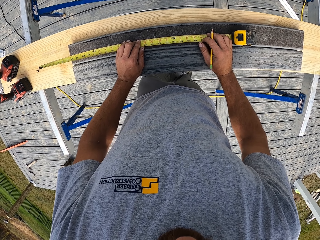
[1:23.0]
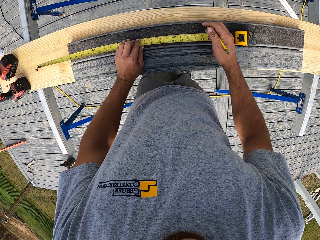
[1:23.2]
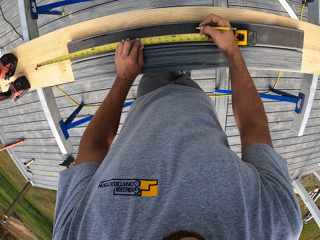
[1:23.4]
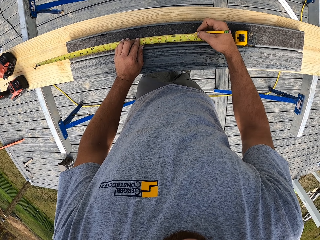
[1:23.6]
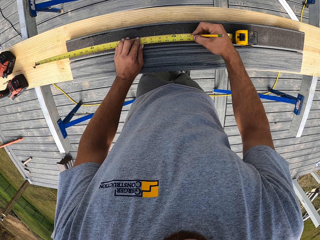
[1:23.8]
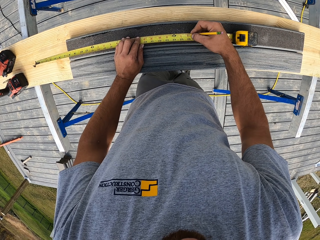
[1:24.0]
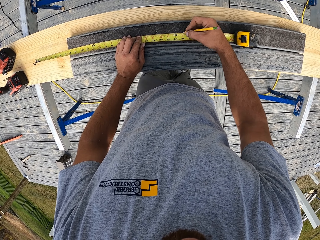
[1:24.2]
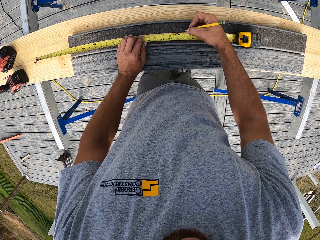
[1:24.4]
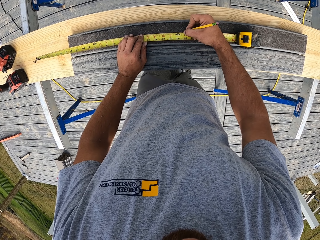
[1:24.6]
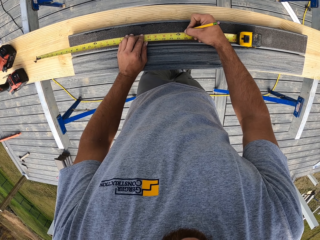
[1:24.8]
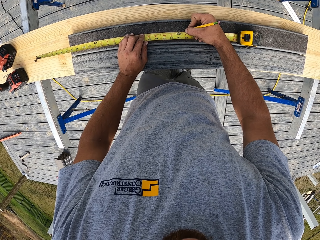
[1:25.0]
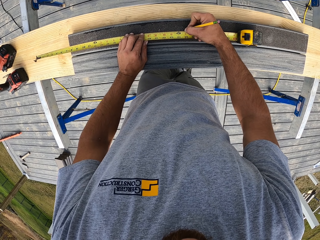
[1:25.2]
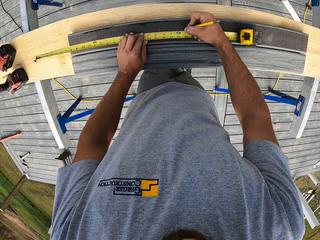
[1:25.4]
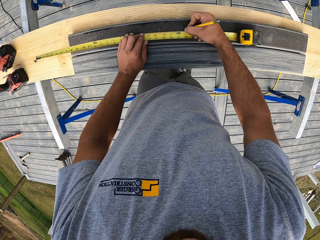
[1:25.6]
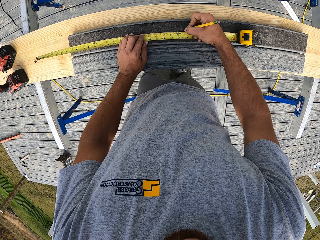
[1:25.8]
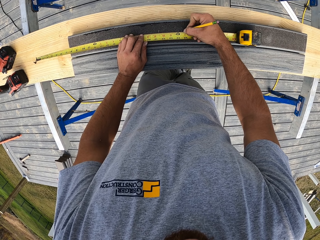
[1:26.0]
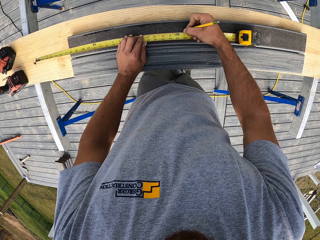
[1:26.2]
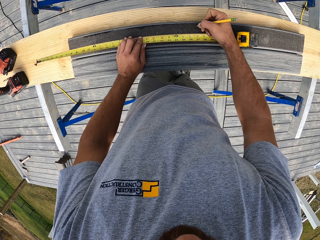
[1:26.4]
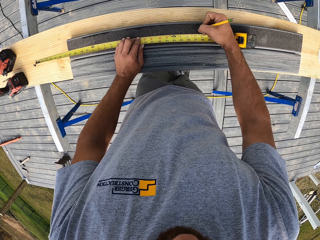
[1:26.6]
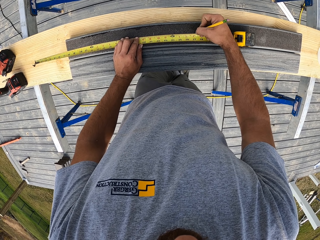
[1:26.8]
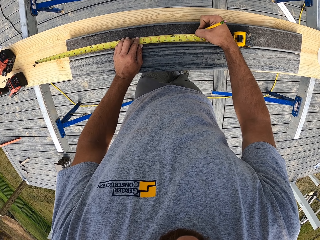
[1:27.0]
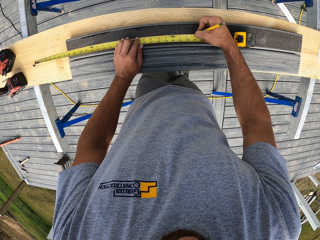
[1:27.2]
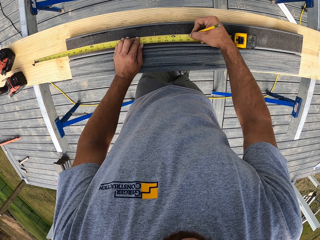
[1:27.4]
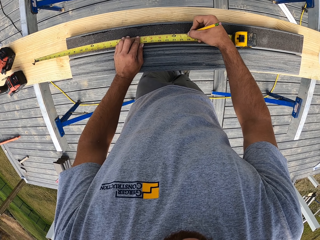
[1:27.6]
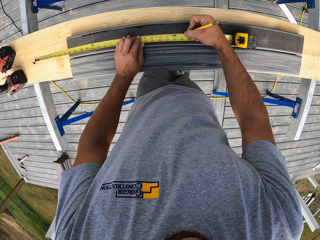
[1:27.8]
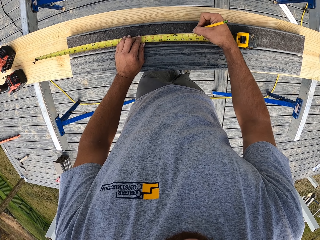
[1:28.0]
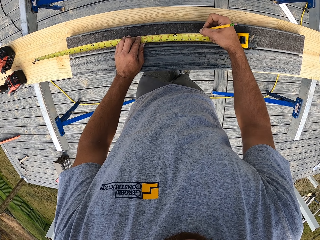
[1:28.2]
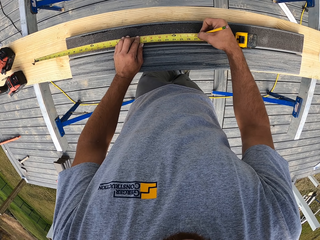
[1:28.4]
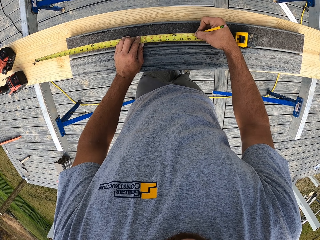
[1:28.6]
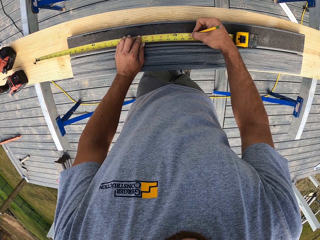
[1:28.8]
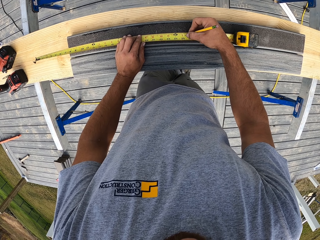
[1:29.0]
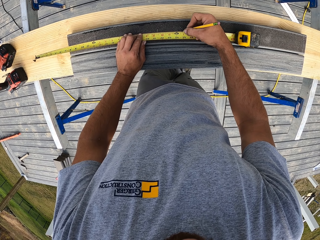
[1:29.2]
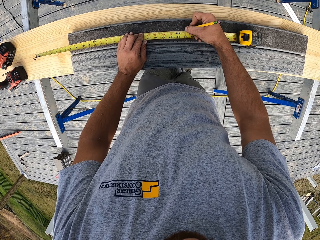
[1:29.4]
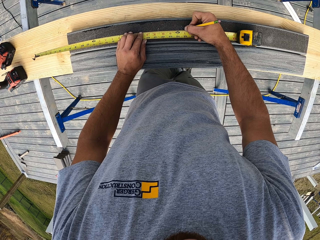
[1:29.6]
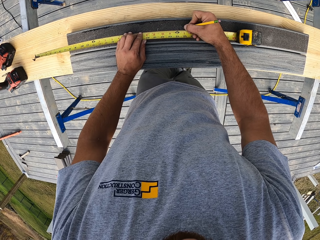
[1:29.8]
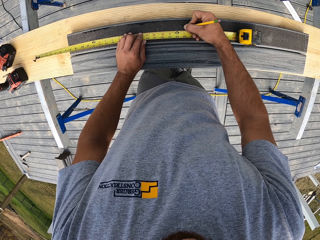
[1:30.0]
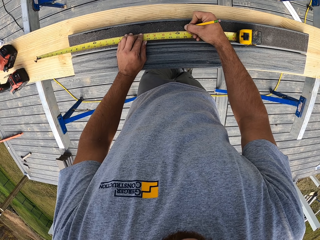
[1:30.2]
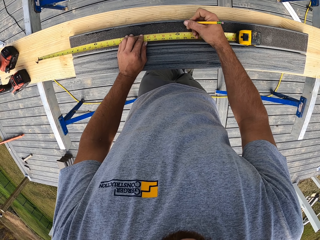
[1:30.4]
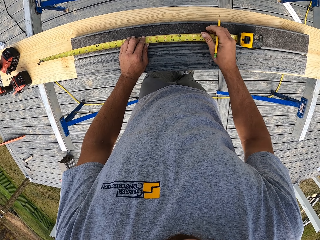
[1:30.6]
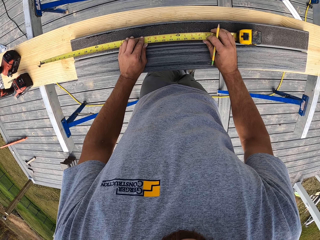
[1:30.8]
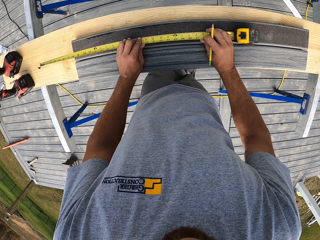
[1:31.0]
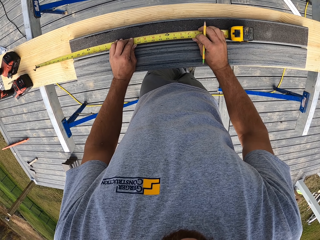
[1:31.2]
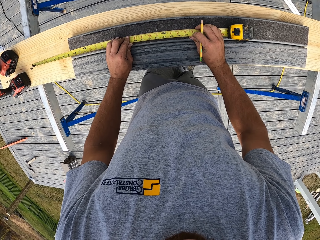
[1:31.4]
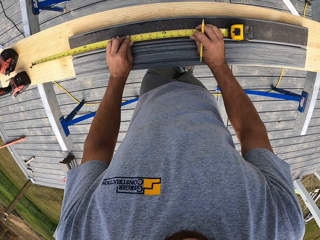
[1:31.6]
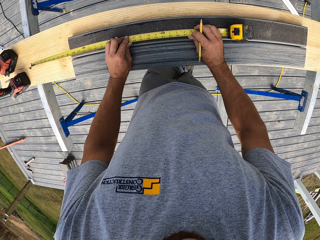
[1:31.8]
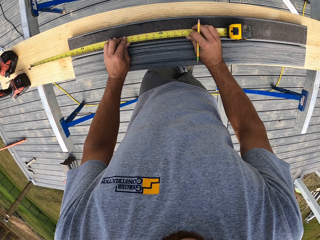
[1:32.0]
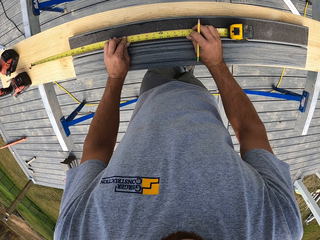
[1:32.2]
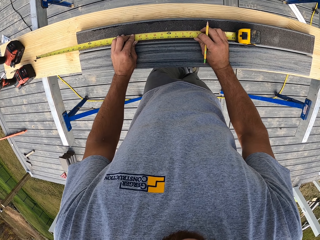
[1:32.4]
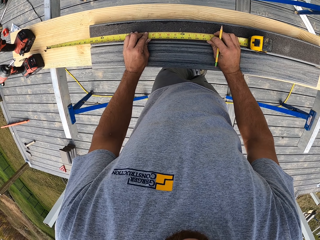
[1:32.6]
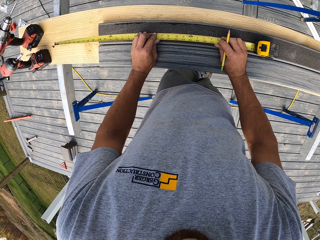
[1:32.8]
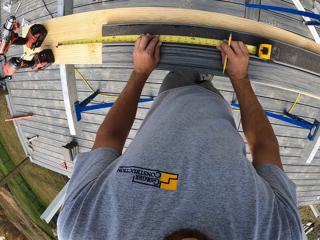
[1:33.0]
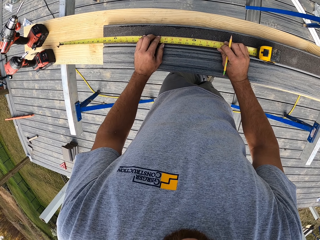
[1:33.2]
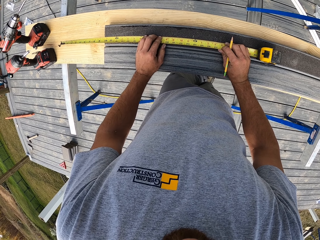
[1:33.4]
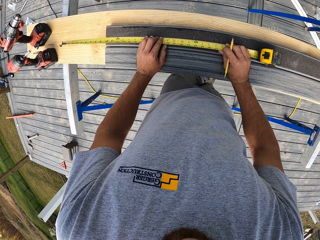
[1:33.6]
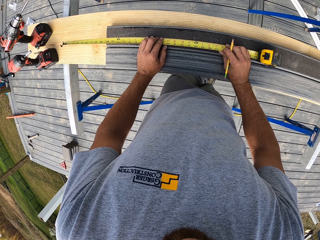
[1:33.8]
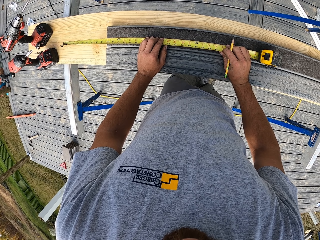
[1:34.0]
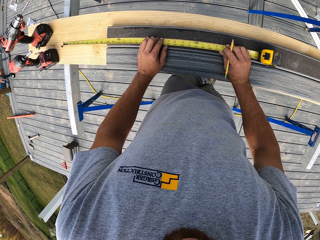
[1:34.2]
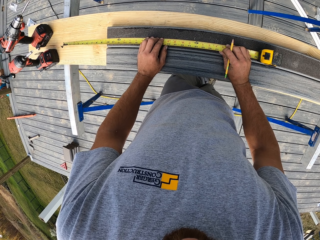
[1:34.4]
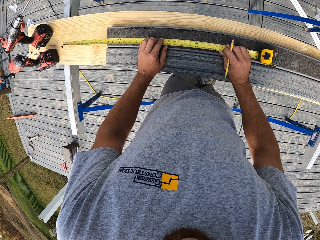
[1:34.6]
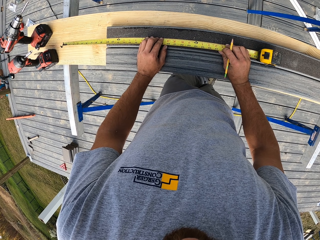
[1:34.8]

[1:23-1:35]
The camera wearer puts a mark on the wood with a pencil.

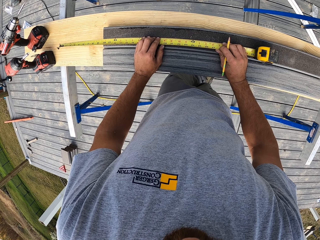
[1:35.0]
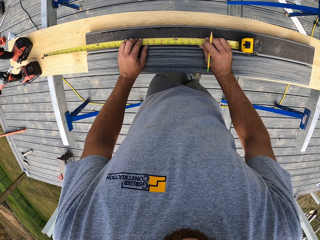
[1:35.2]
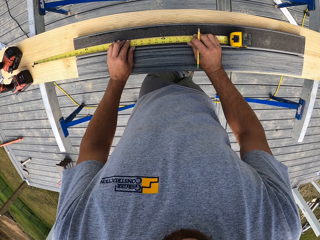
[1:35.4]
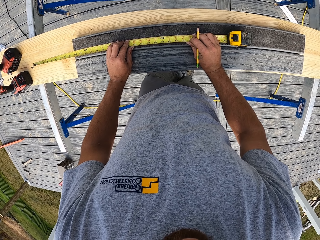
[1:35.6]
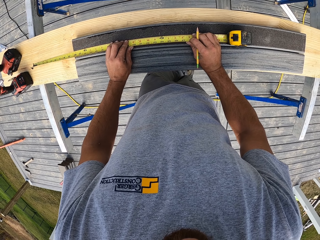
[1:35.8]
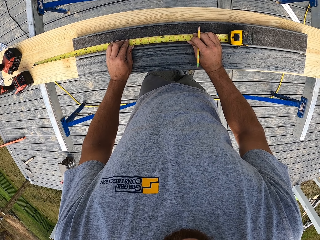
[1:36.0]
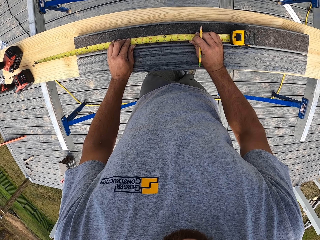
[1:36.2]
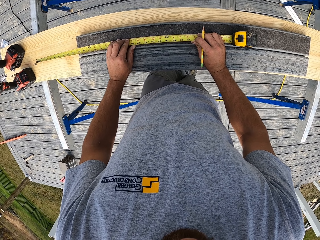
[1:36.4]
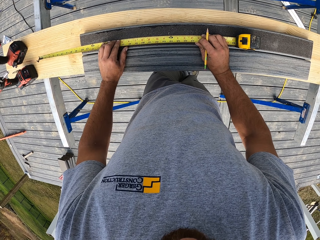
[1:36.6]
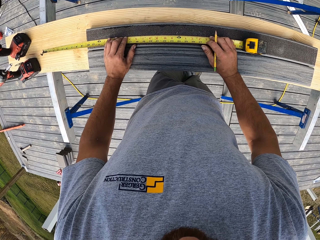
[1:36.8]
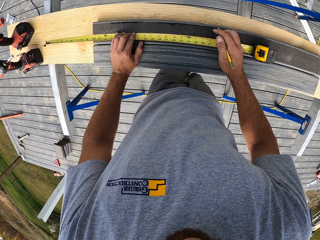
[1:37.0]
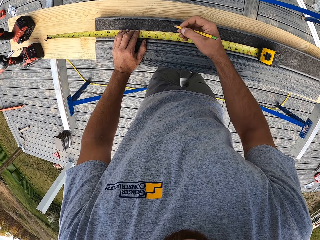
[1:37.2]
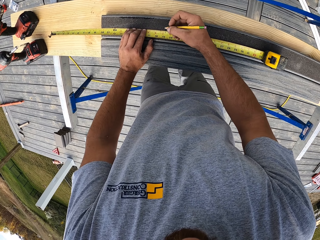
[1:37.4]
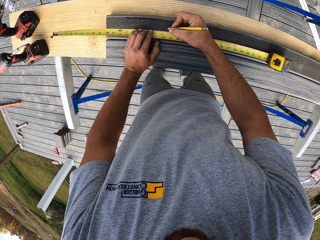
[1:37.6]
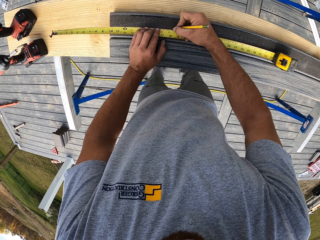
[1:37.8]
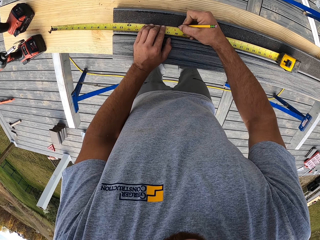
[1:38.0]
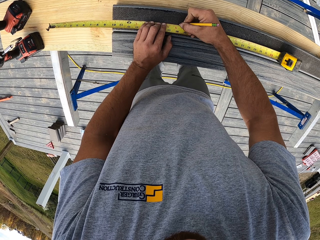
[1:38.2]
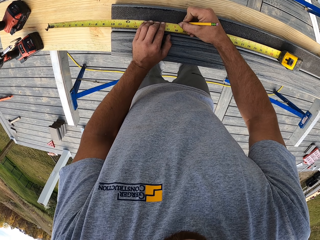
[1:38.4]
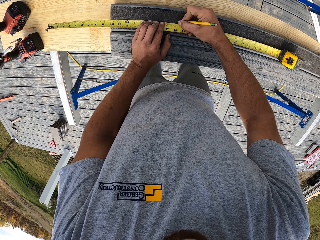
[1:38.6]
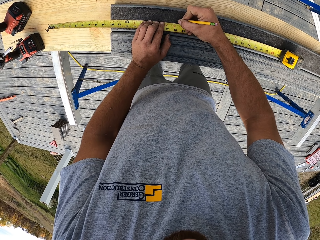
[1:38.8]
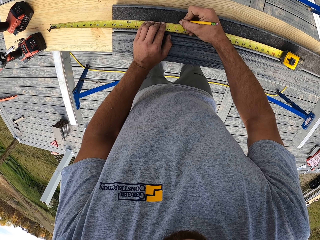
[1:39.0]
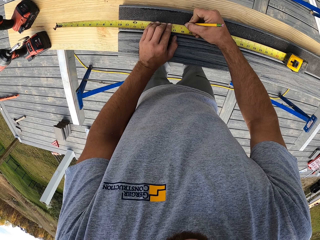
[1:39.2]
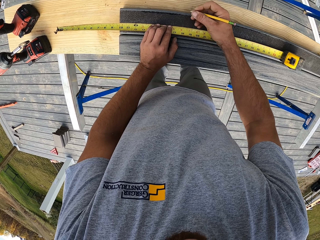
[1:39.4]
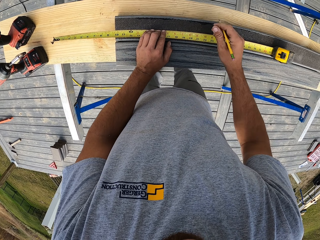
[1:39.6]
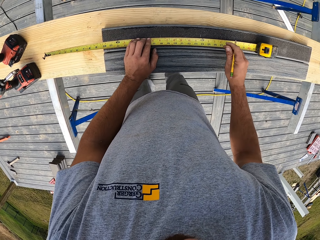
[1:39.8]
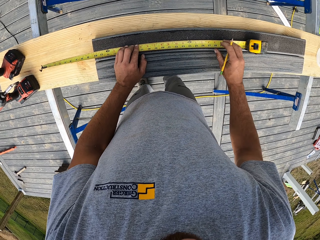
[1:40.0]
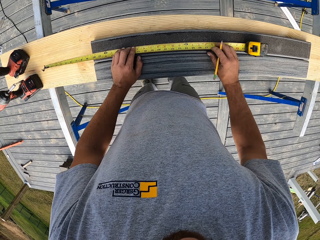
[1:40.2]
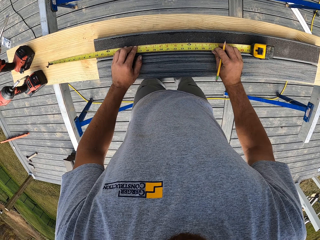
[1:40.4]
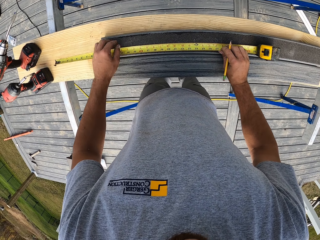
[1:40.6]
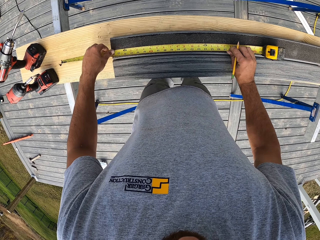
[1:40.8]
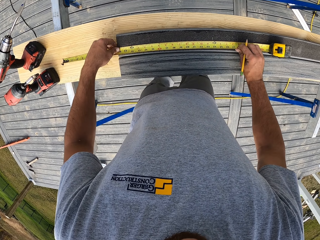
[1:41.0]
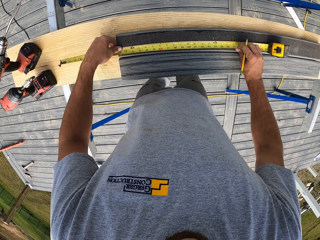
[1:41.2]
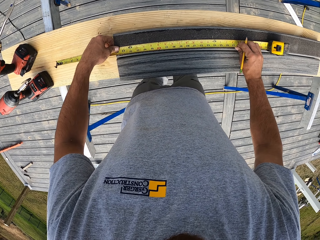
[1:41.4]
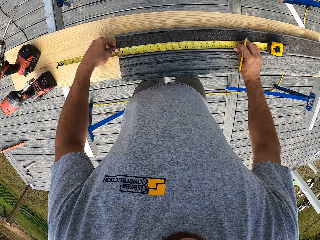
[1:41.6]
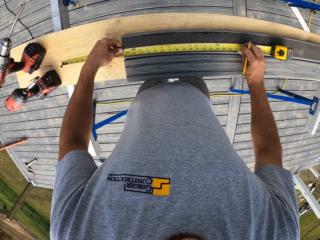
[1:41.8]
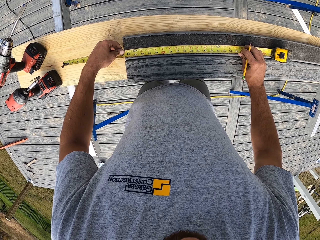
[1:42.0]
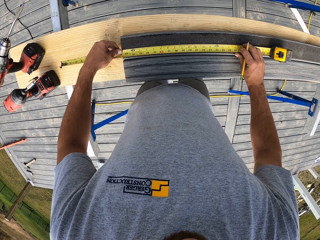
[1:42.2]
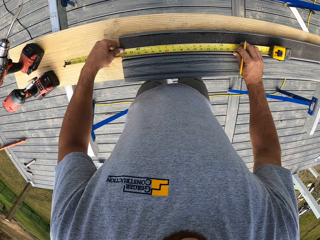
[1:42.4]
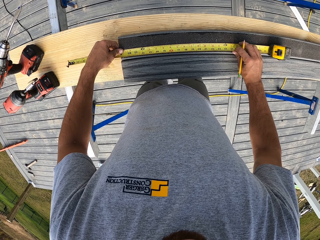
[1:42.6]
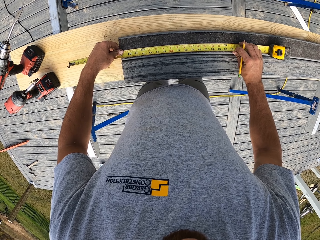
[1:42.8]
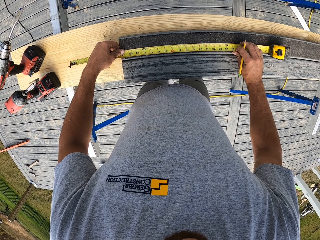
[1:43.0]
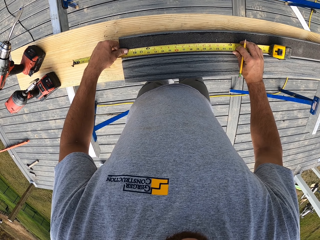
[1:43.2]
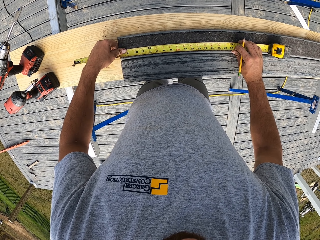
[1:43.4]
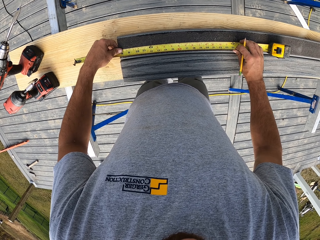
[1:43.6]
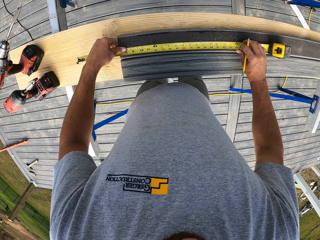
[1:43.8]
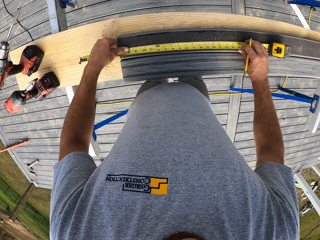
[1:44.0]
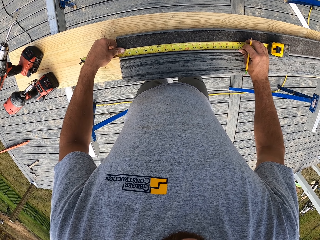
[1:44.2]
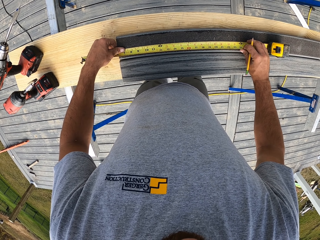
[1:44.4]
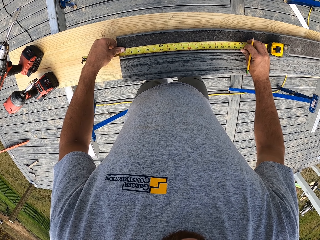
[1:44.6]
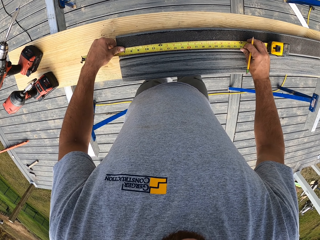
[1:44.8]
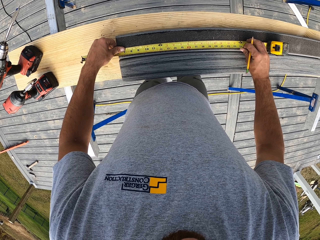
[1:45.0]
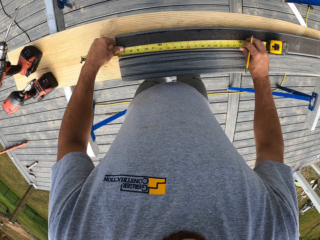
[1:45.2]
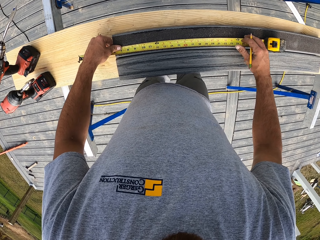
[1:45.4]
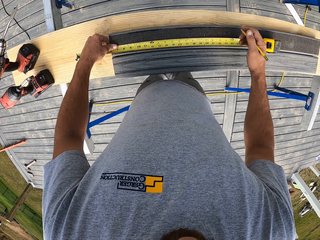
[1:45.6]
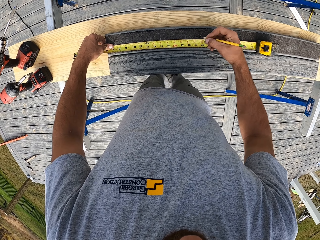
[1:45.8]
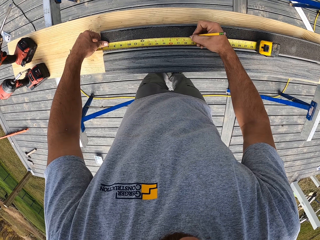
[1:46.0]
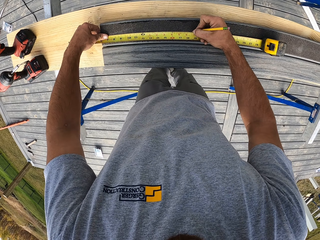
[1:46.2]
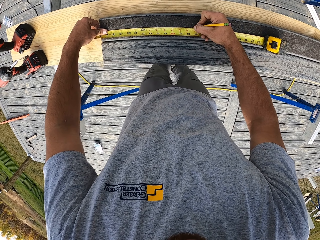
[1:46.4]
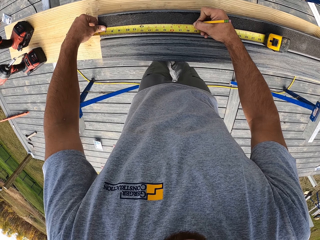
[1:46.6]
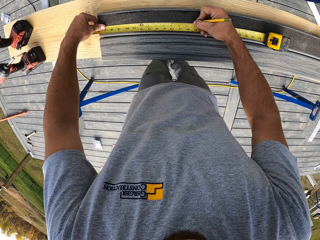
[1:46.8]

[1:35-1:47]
The camera wearer puts a mark on the wood with a pencil.
